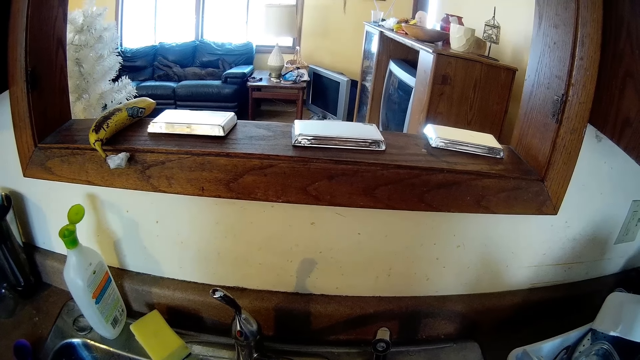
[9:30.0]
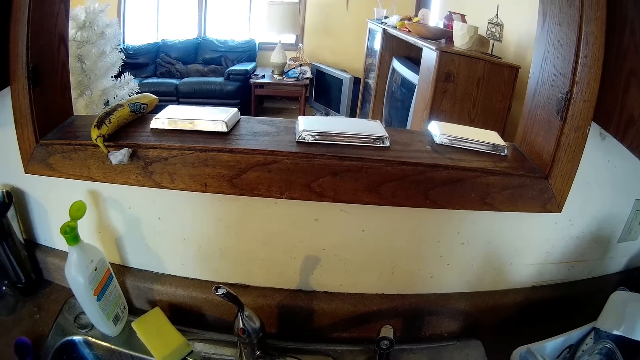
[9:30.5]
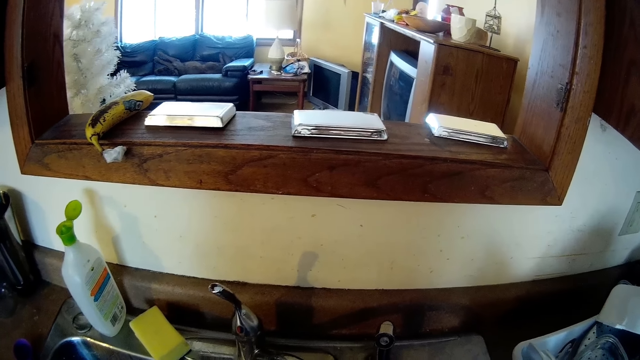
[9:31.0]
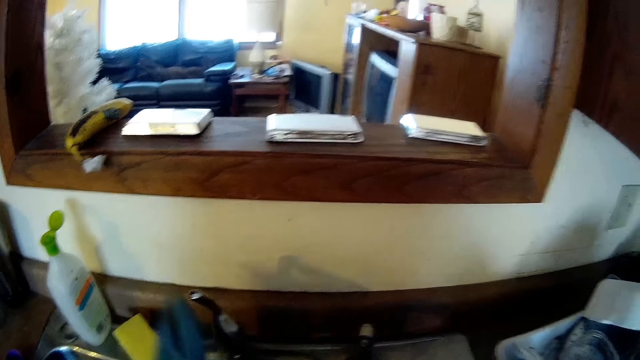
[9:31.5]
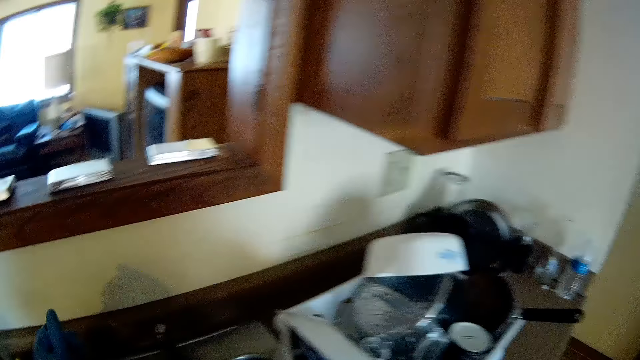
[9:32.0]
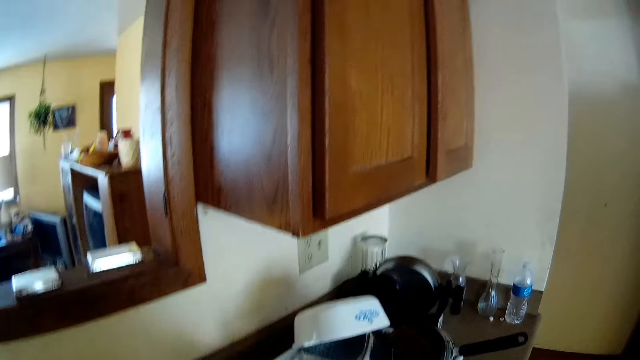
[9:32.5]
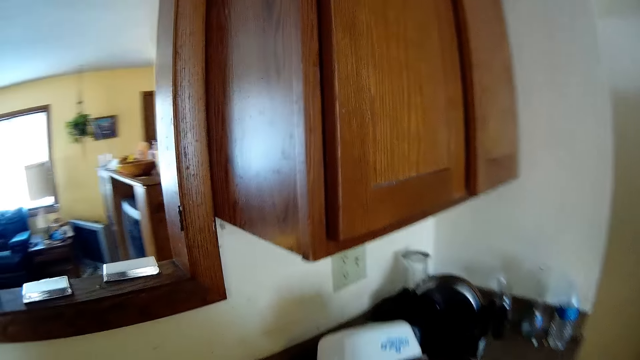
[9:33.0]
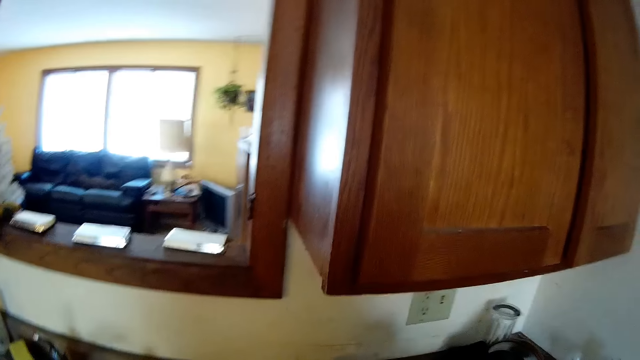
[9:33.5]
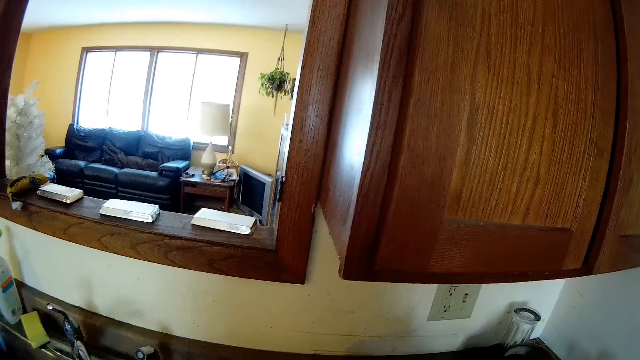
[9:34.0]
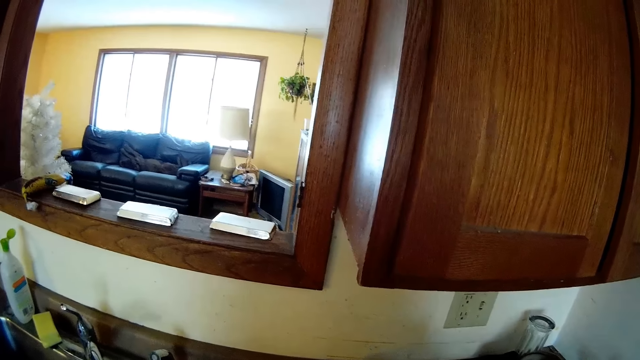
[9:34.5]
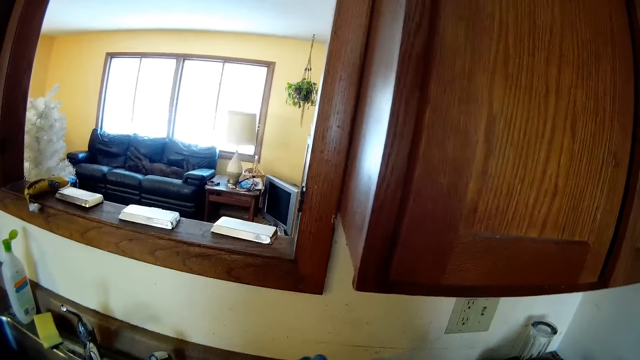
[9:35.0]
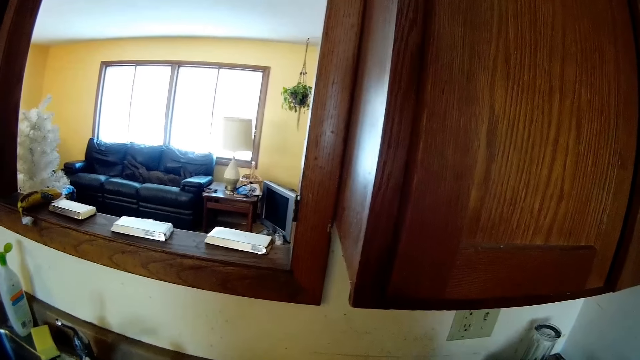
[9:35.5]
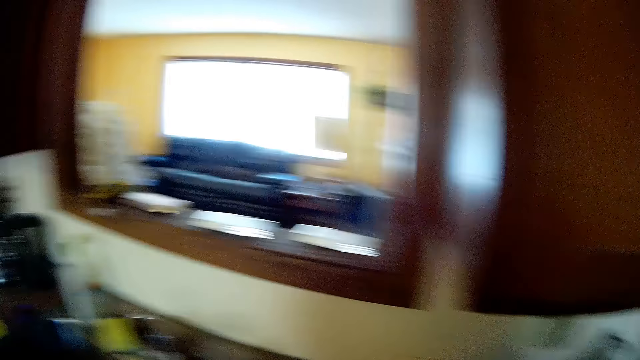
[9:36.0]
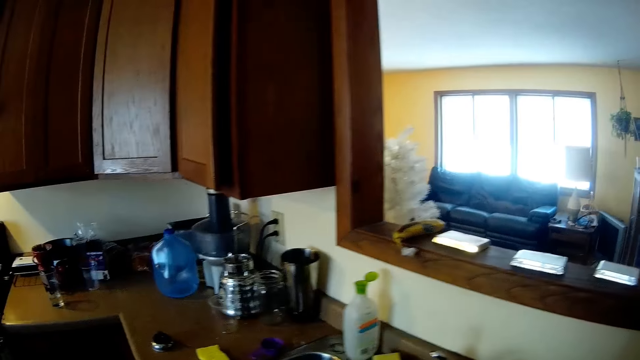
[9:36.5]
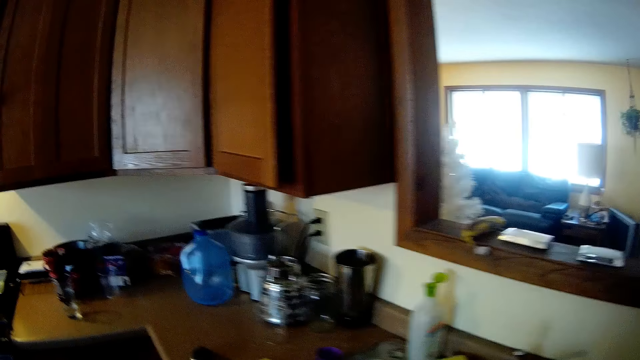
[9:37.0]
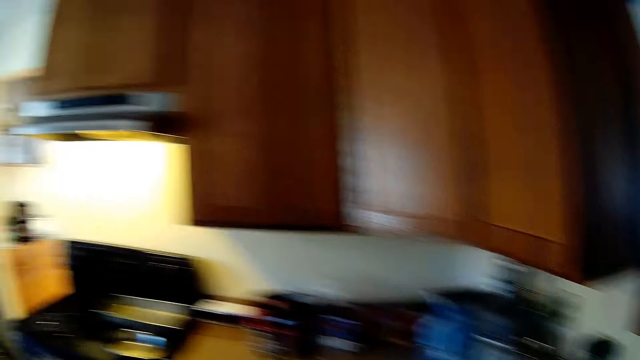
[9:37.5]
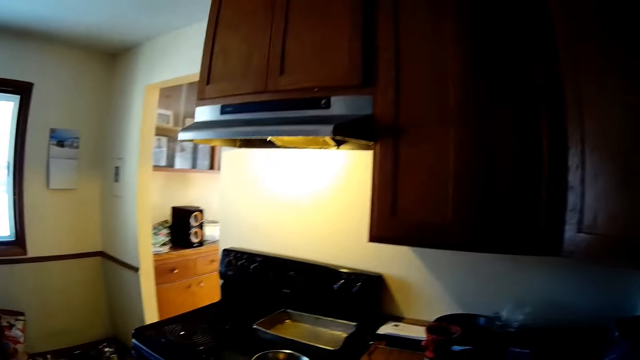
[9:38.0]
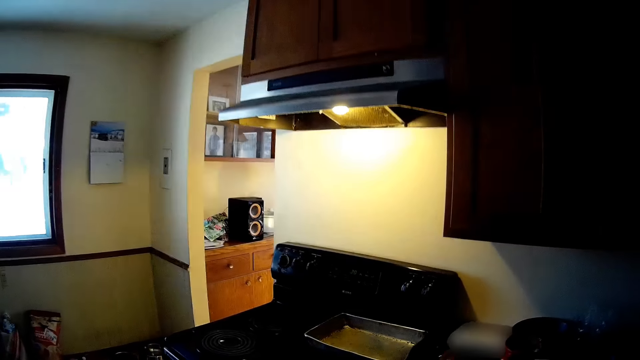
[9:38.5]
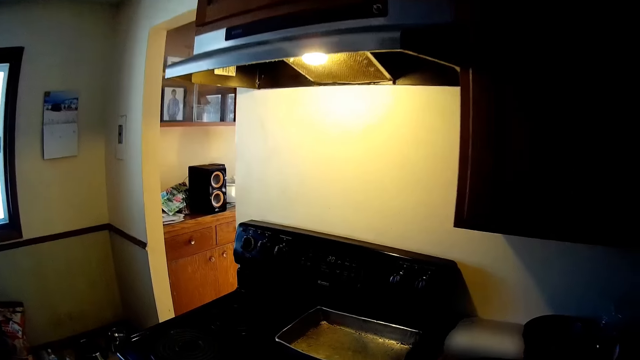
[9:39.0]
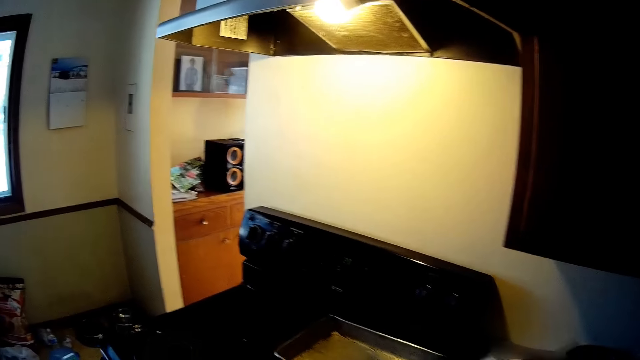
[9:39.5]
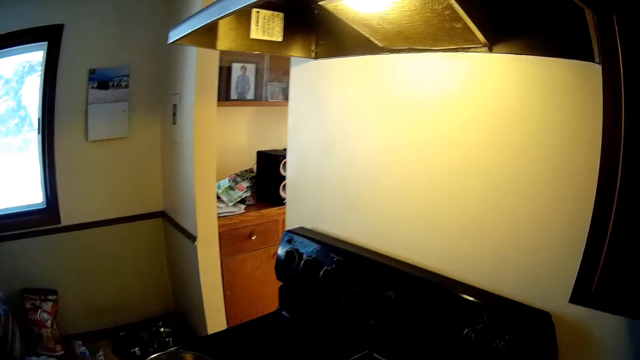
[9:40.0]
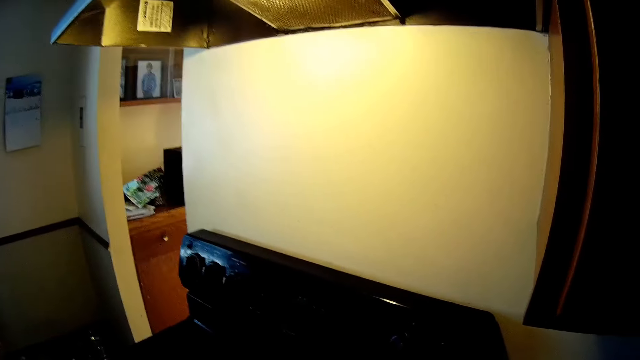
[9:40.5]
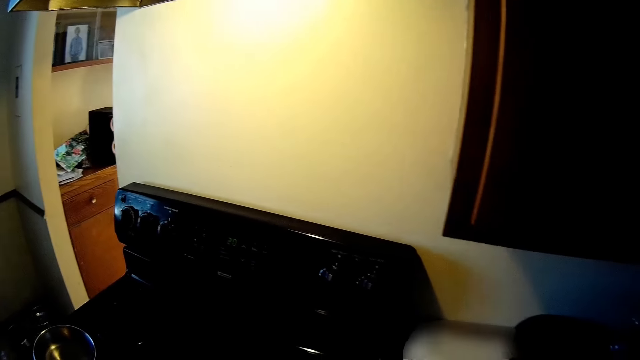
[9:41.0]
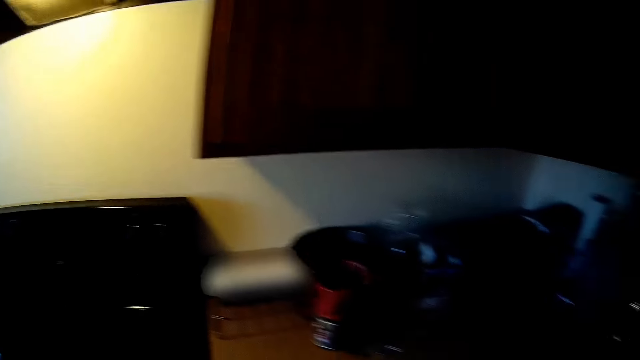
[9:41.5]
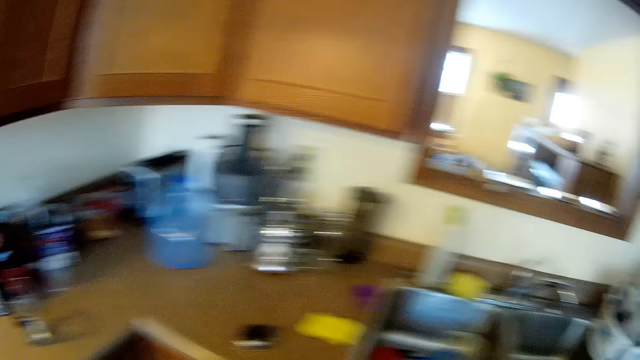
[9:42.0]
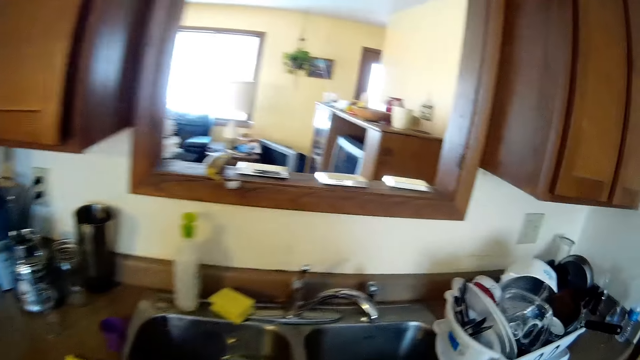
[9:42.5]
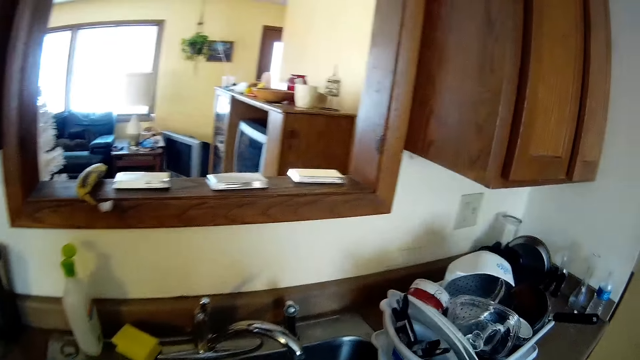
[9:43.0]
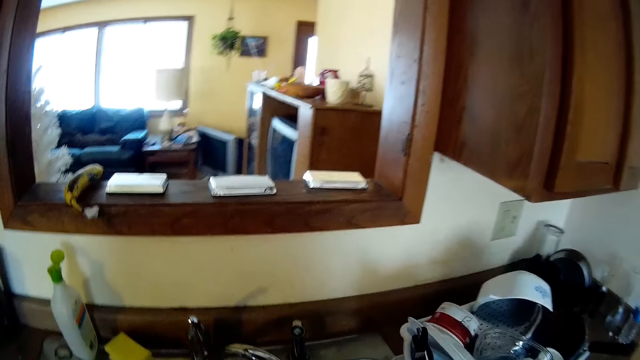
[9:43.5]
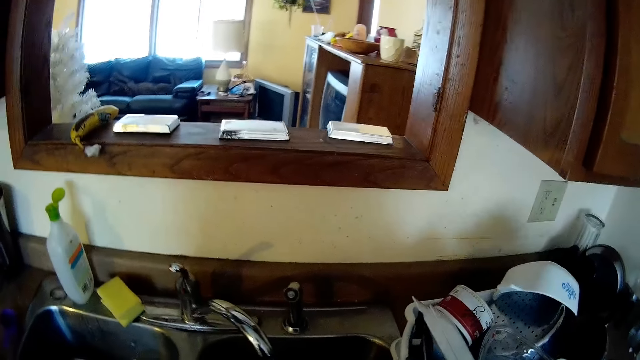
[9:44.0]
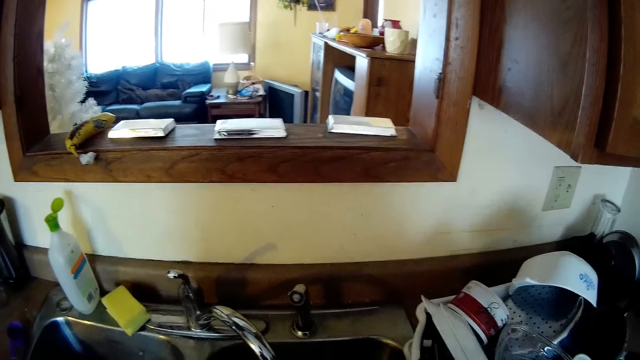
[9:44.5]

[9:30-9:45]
The camera wearer turns on the faucet at the sink with her right hand. She turns off the tap. She looks around. She walks about in the kitchen. She looks around.

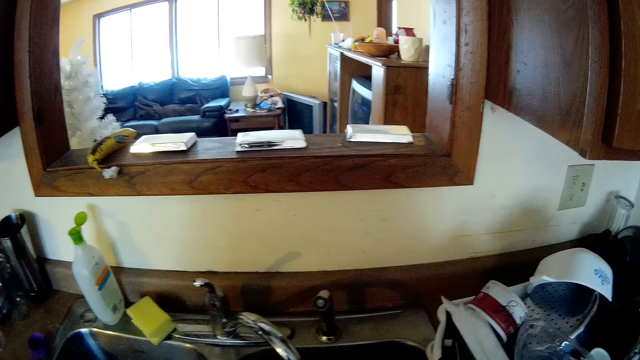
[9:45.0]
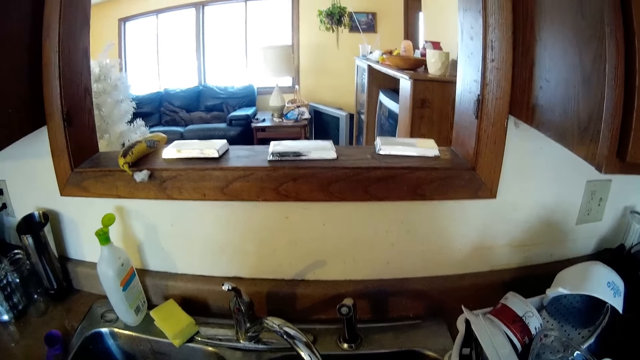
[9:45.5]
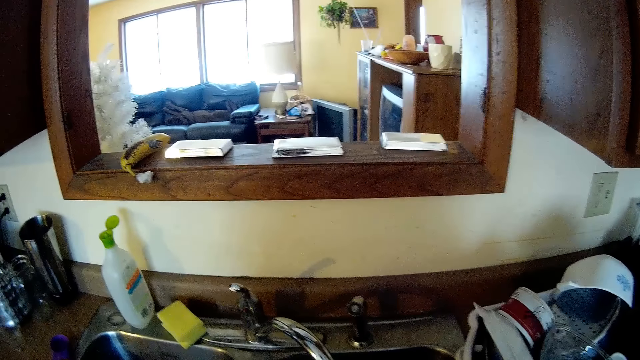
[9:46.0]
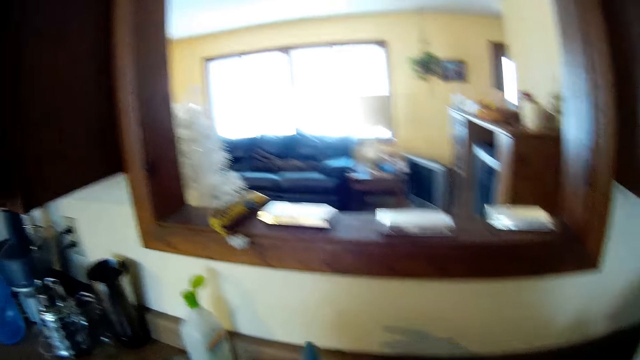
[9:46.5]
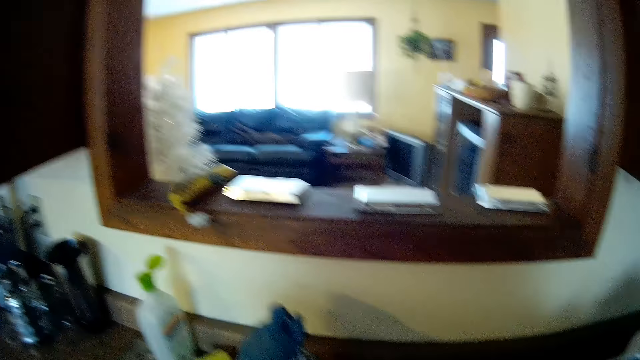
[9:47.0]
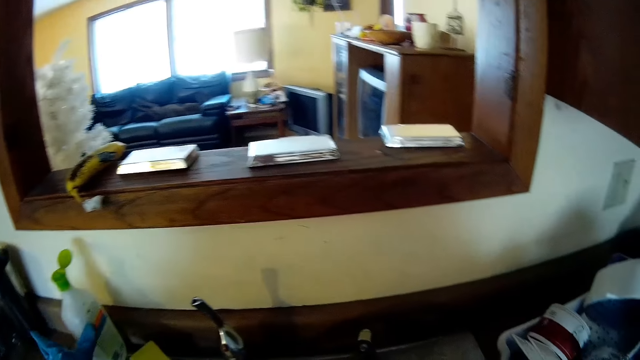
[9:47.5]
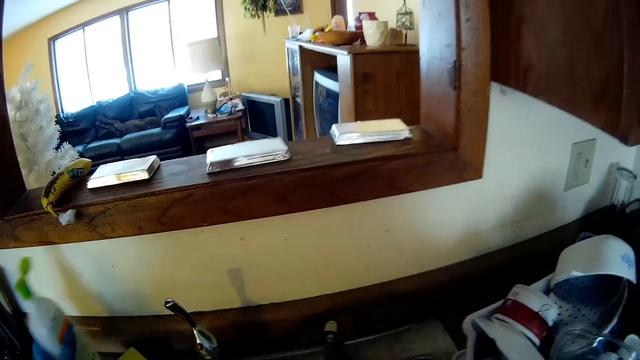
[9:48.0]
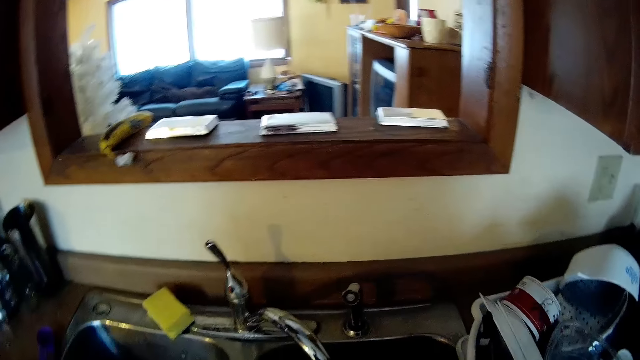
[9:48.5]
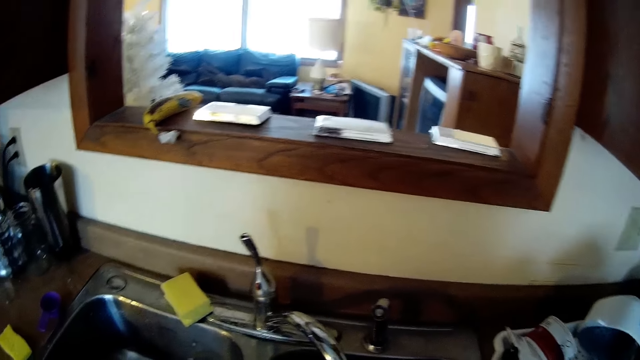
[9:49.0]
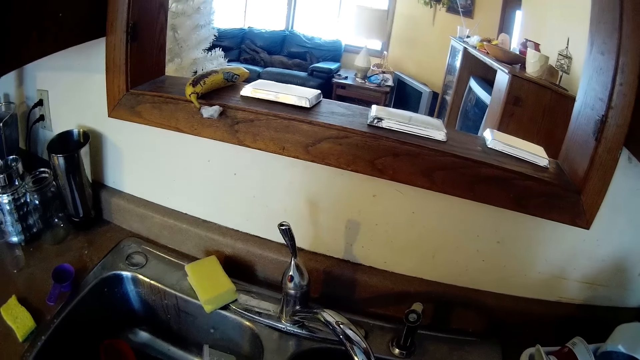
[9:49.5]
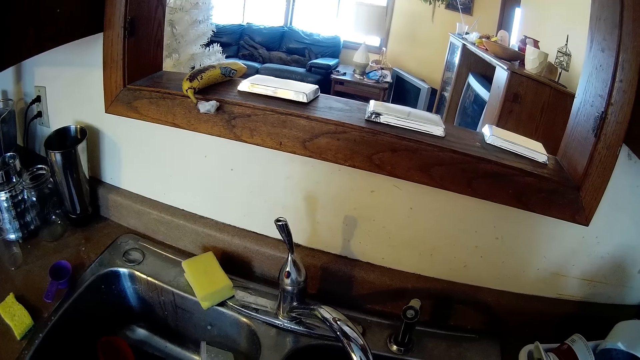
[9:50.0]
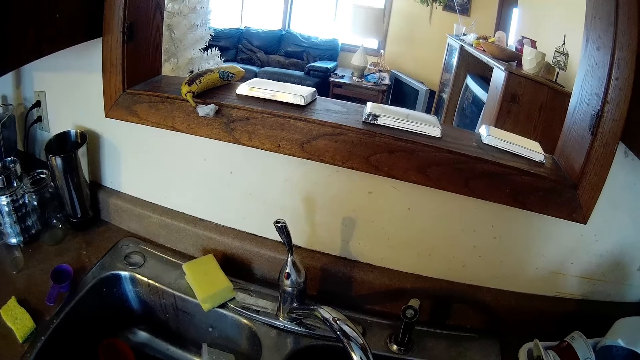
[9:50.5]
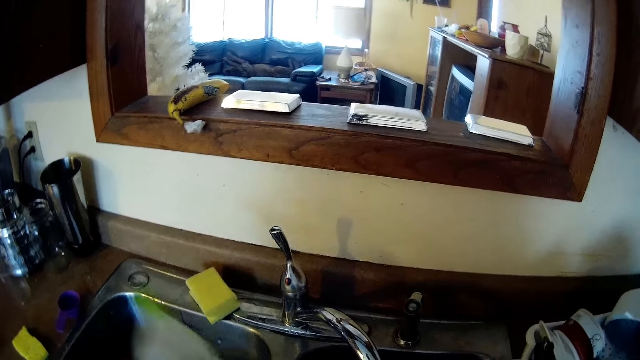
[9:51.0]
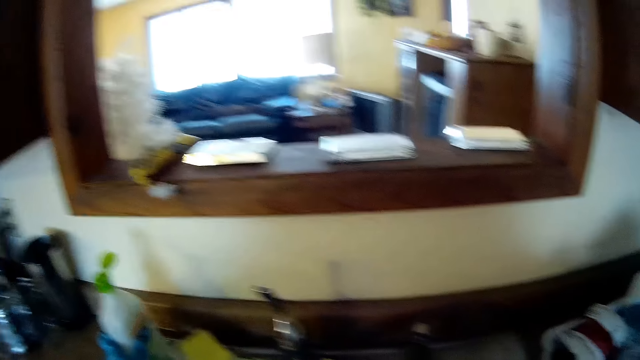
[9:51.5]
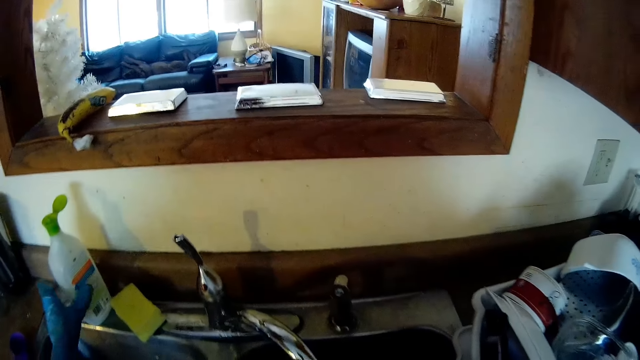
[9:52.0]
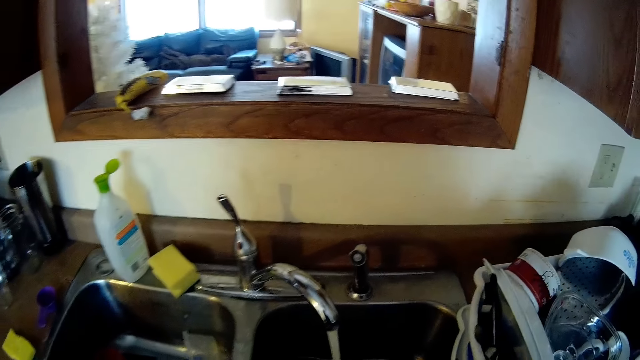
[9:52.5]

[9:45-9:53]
The camera wearer touches the faucet at the sink in the kitchen with her right hand. She picks up the bottle of dish soap off the sink in the kitchen with her left hand. She places the bottle of dish soap on the sink in the kitchen.
